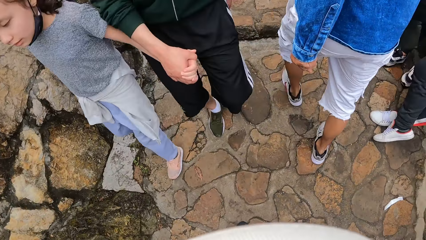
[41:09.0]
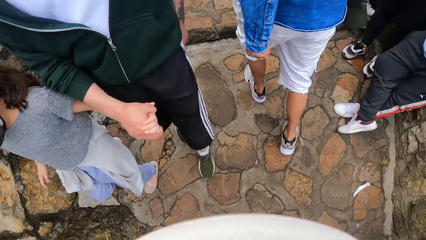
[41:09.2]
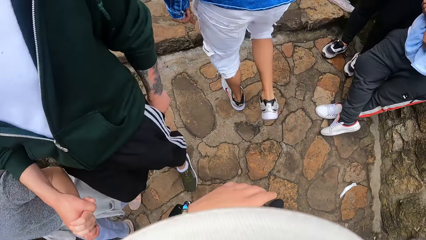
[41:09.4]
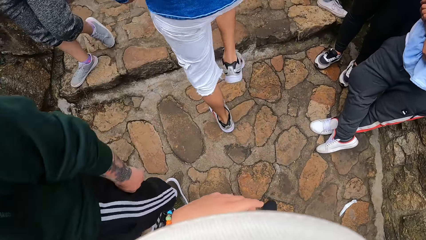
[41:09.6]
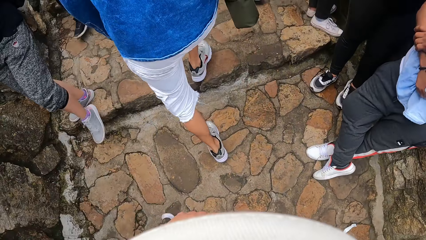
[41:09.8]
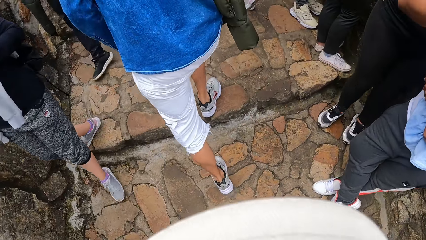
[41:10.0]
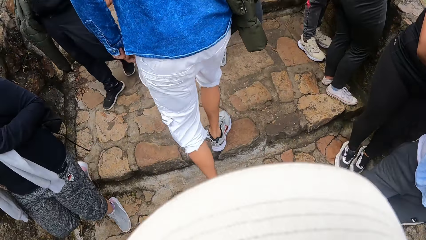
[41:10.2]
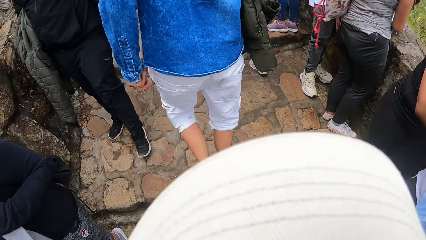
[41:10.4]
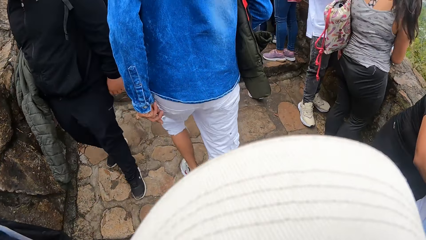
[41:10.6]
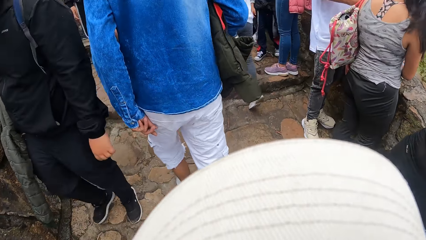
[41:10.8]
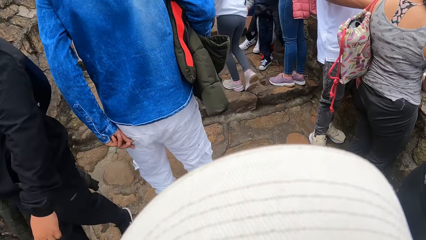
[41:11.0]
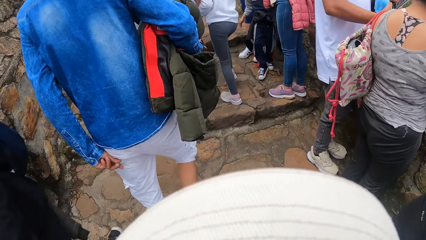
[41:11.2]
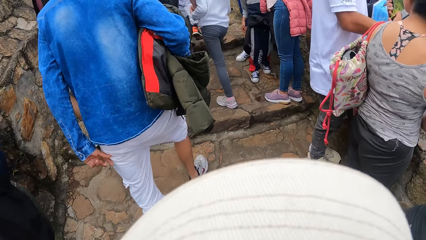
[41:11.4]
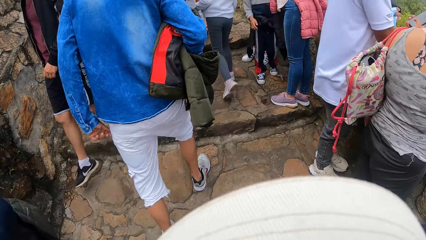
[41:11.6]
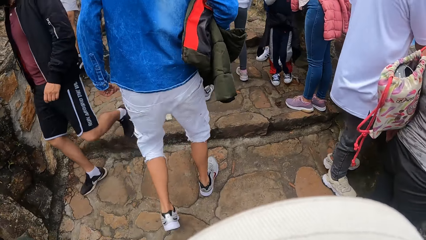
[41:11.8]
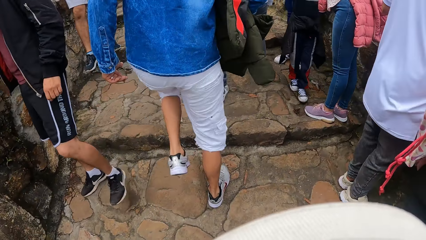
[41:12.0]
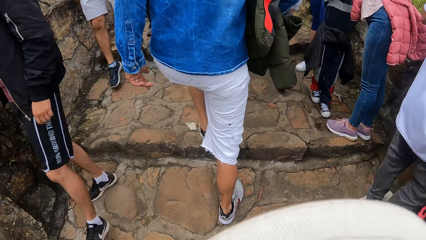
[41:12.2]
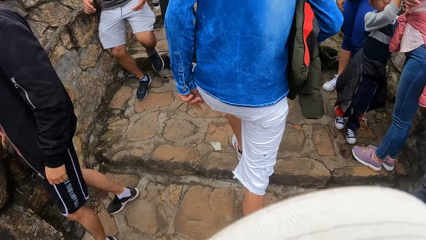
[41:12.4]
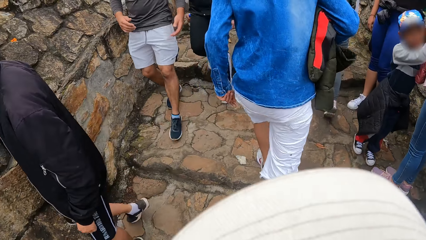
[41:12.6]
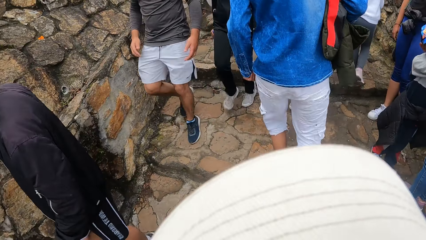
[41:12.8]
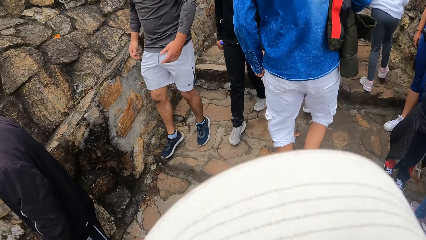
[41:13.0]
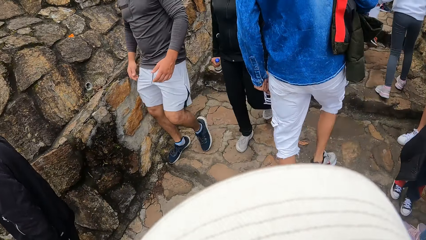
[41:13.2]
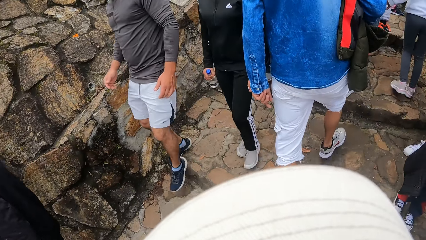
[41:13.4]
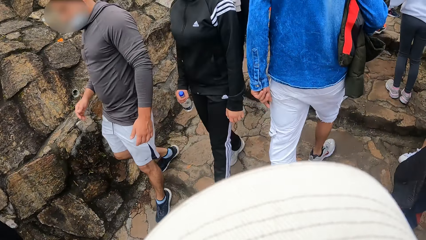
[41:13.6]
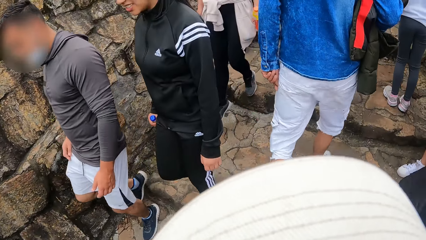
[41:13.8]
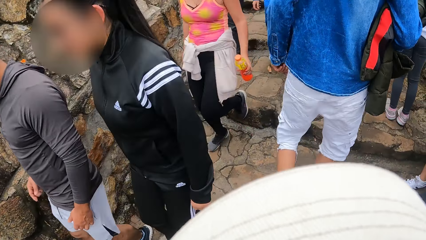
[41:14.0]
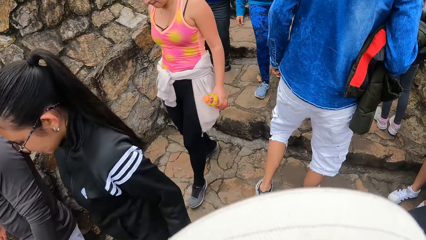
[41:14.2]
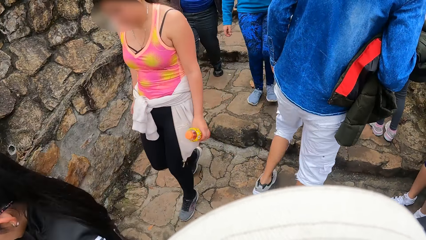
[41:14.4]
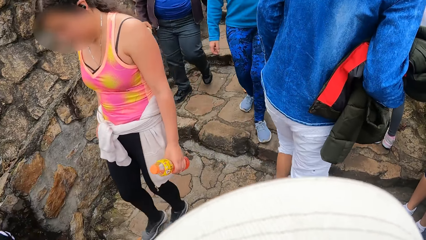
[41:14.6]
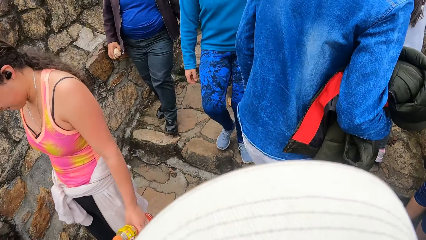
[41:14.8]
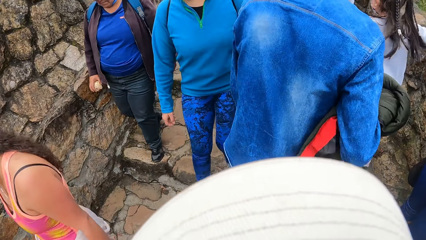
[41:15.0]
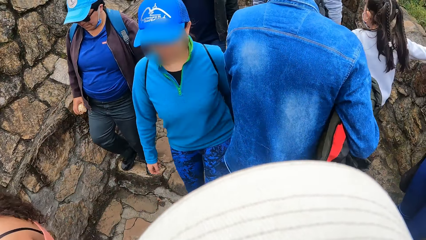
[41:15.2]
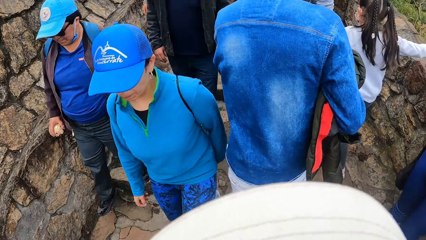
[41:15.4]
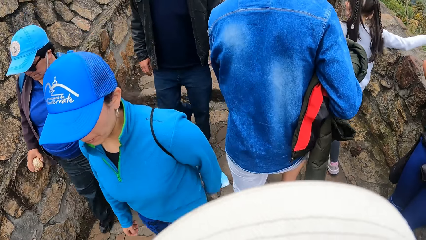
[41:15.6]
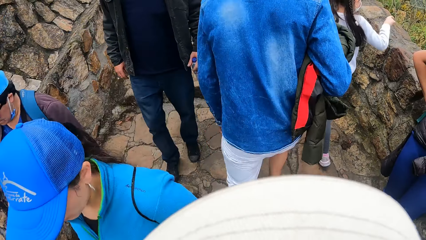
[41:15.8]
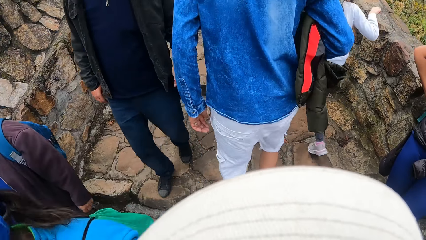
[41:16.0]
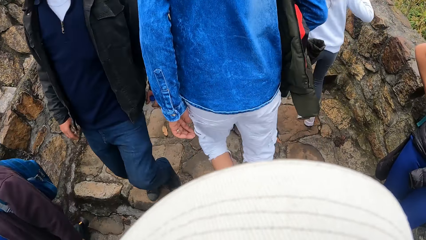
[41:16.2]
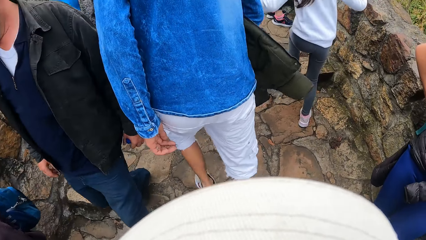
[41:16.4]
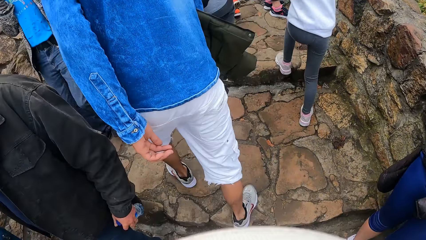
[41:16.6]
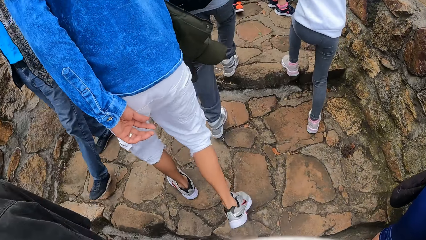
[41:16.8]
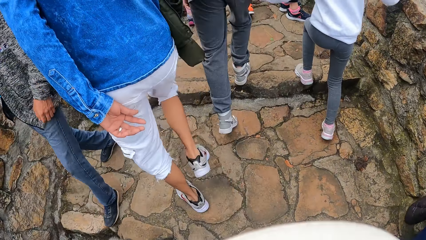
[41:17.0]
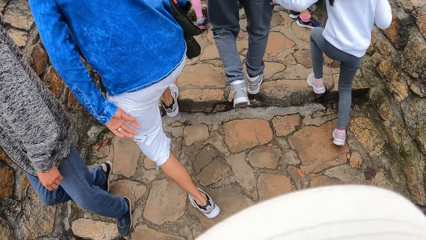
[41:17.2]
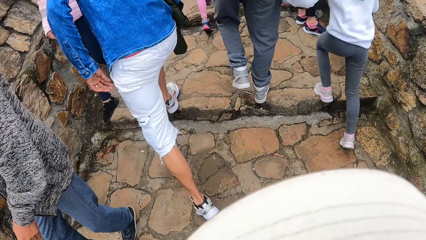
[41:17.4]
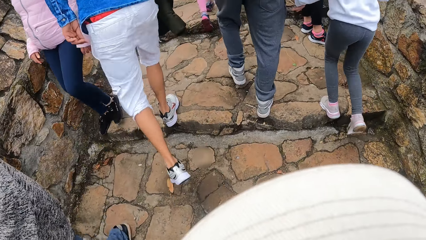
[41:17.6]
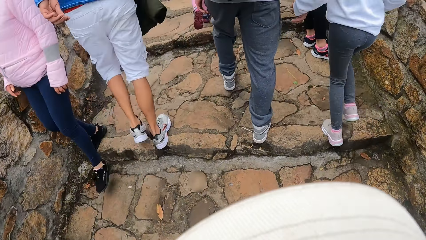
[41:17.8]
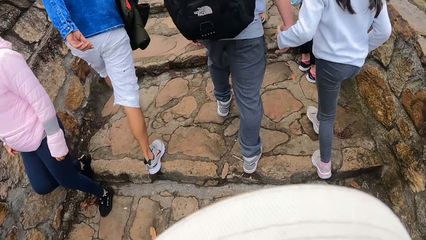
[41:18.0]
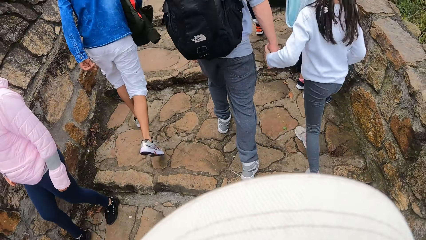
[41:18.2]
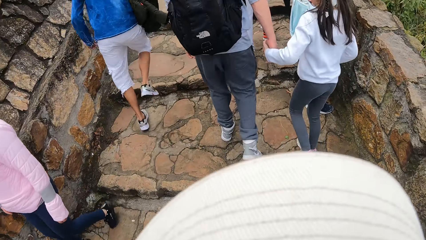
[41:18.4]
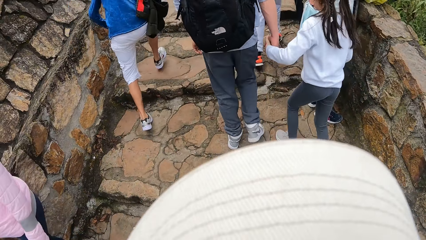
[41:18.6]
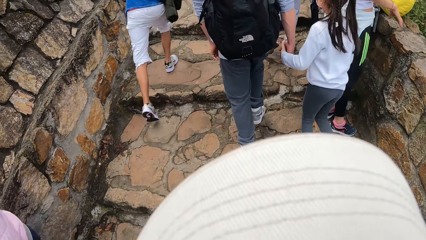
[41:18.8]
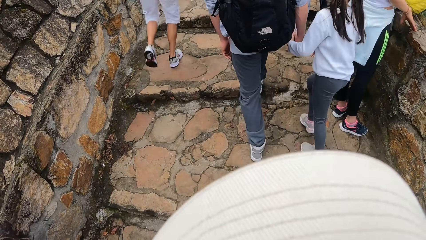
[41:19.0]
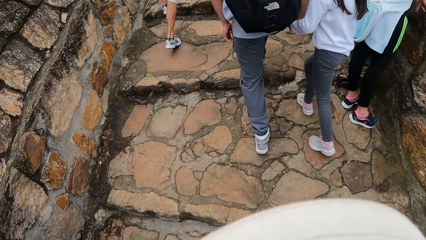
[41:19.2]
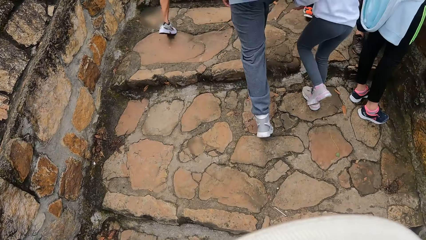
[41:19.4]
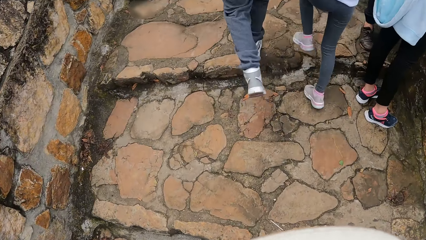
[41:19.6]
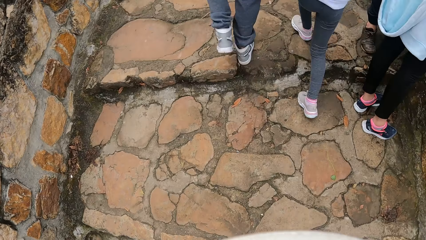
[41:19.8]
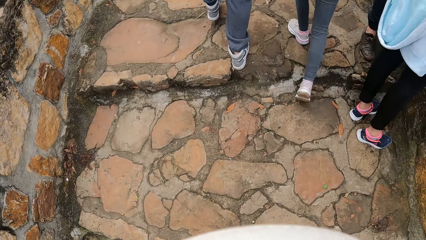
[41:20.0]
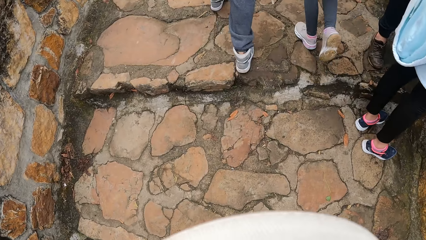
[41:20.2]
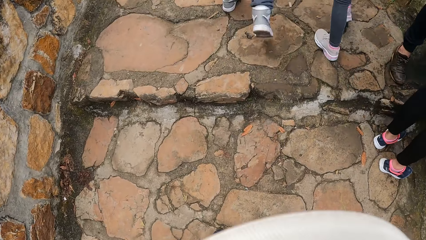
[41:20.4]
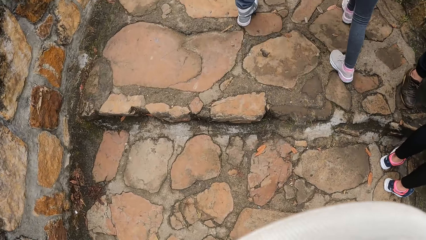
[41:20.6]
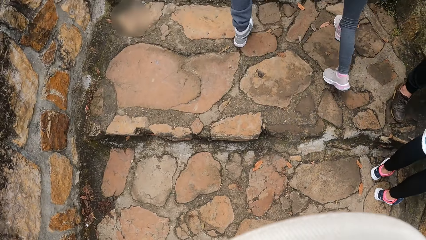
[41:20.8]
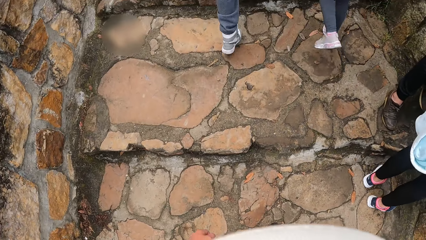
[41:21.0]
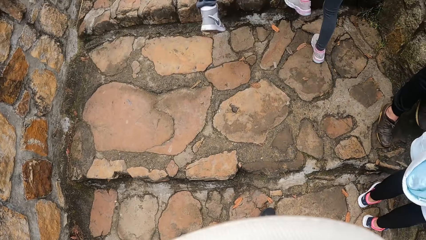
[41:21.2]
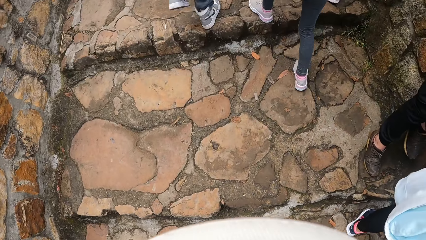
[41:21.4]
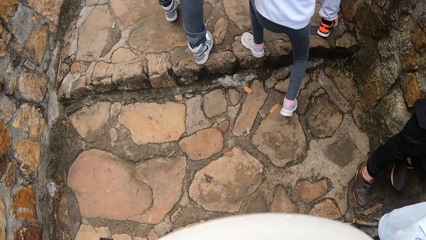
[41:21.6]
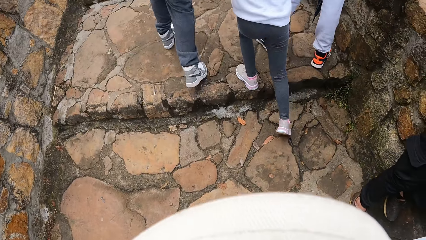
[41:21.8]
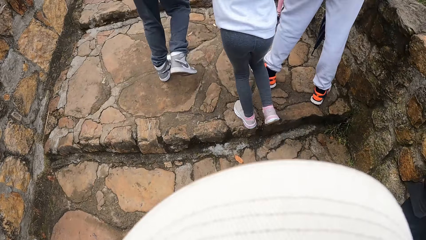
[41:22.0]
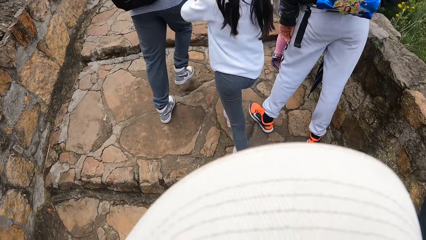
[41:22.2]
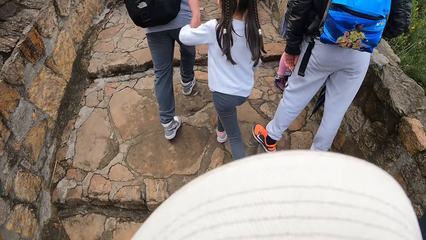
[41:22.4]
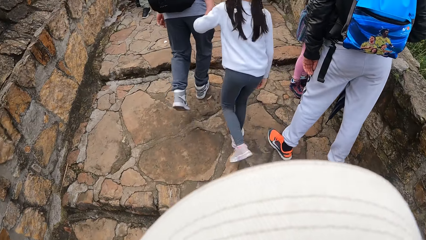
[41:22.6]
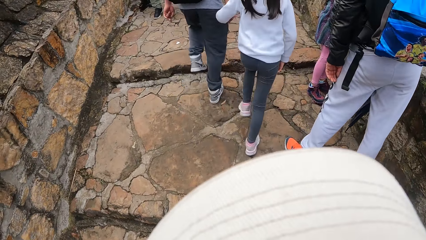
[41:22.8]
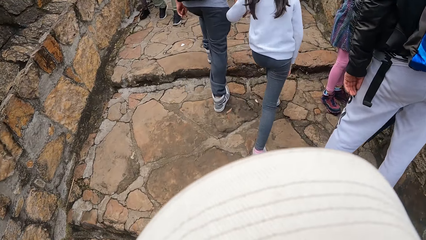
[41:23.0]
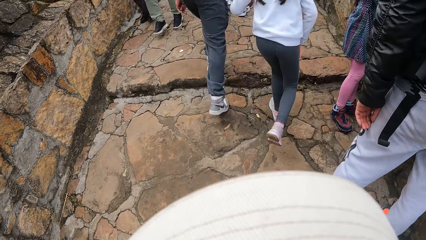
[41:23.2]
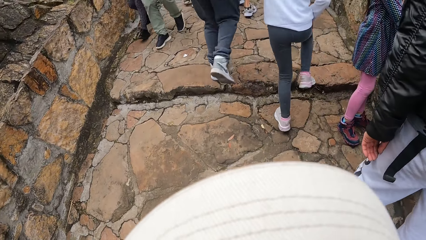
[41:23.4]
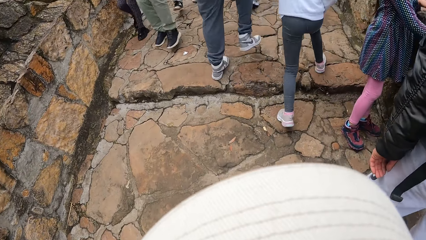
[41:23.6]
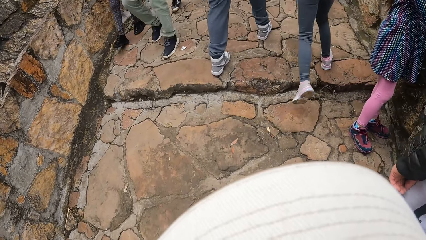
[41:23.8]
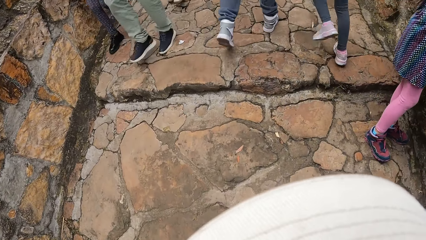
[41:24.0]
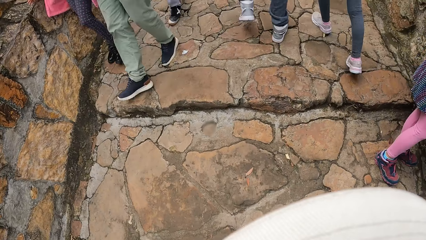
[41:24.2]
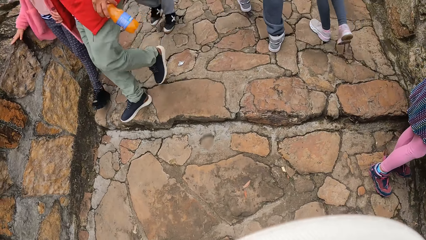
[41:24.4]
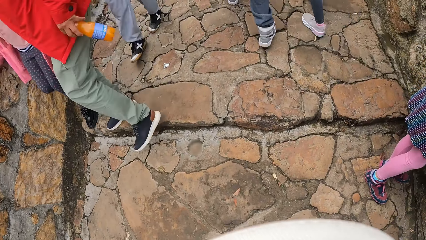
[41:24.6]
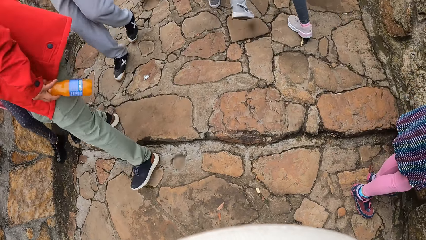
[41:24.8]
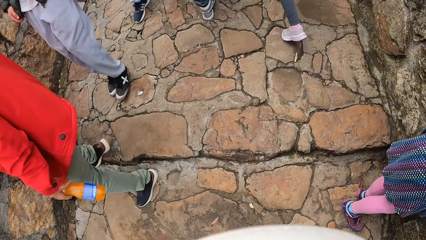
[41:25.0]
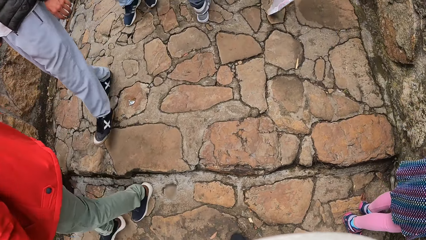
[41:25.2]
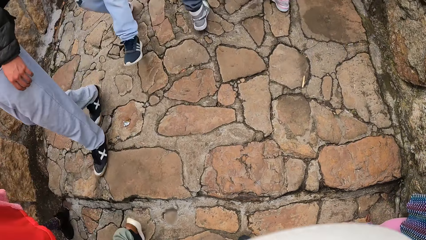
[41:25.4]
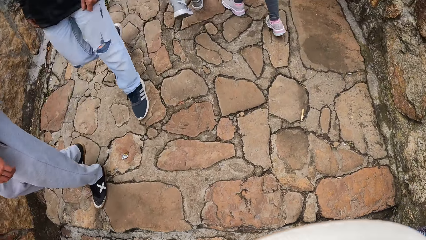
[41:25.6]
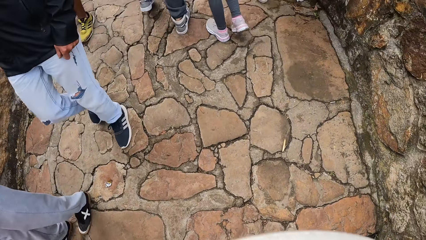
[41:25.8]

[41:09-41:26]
The camera wearer climbs a stair path. They climb stairs.
